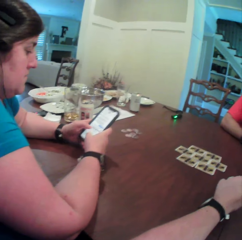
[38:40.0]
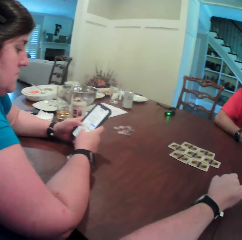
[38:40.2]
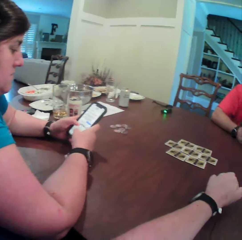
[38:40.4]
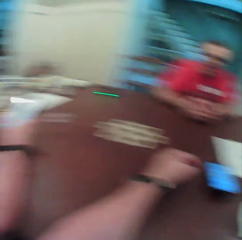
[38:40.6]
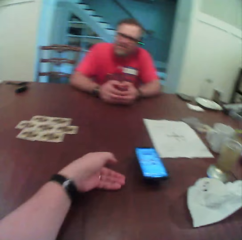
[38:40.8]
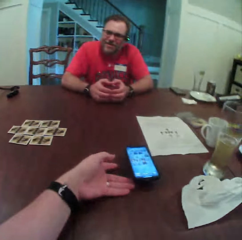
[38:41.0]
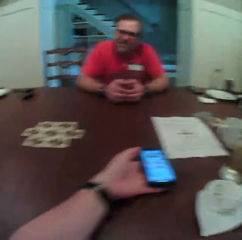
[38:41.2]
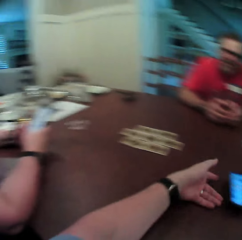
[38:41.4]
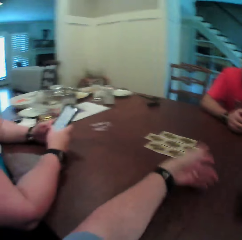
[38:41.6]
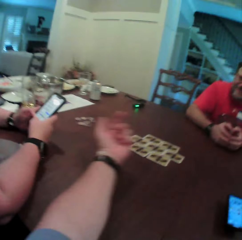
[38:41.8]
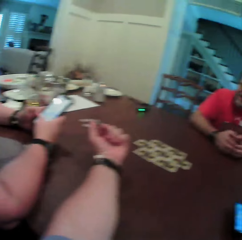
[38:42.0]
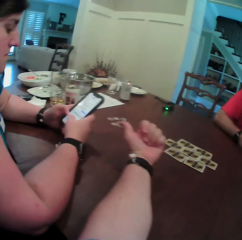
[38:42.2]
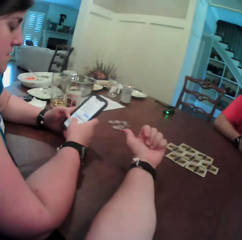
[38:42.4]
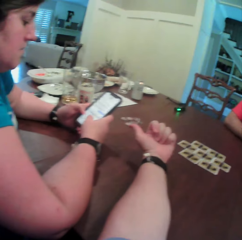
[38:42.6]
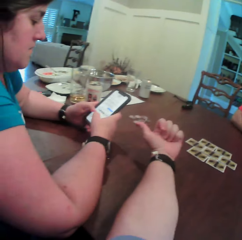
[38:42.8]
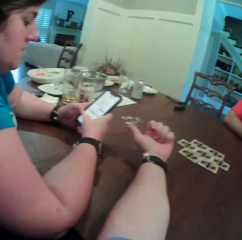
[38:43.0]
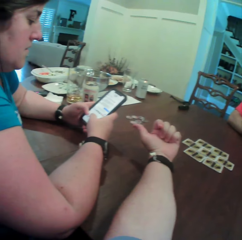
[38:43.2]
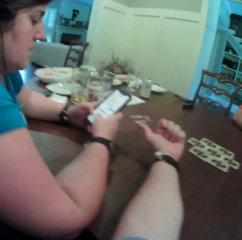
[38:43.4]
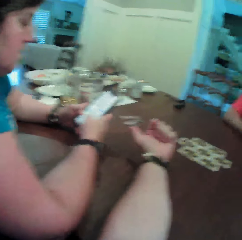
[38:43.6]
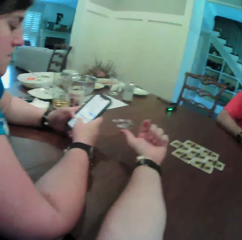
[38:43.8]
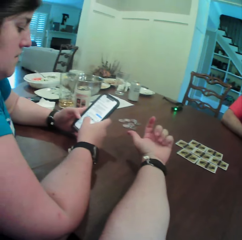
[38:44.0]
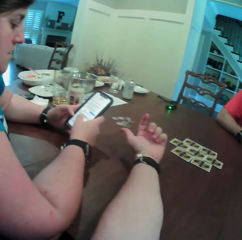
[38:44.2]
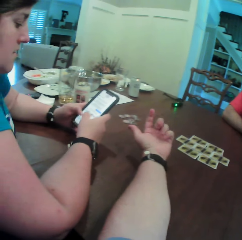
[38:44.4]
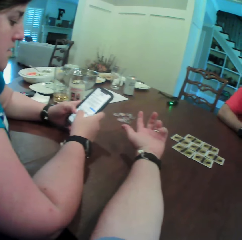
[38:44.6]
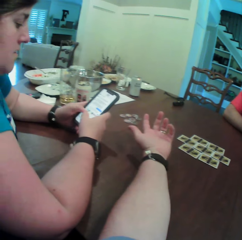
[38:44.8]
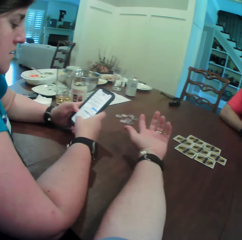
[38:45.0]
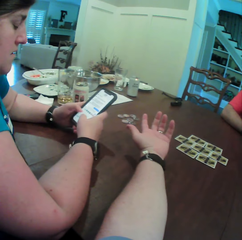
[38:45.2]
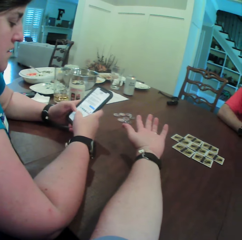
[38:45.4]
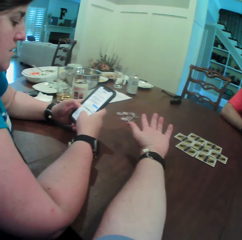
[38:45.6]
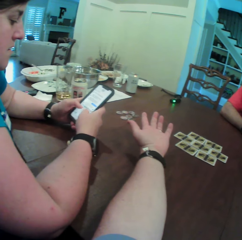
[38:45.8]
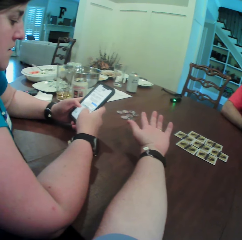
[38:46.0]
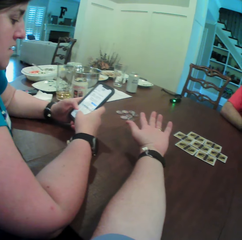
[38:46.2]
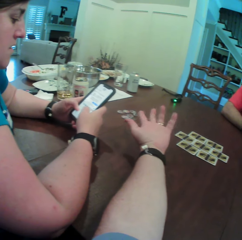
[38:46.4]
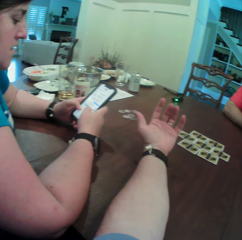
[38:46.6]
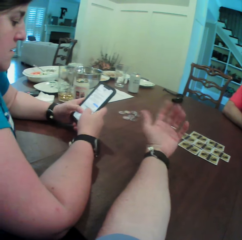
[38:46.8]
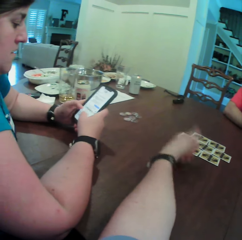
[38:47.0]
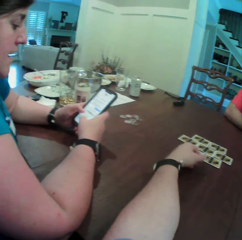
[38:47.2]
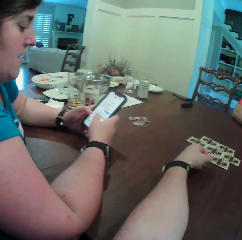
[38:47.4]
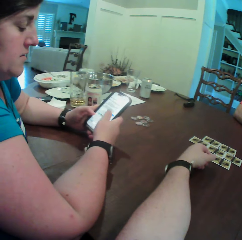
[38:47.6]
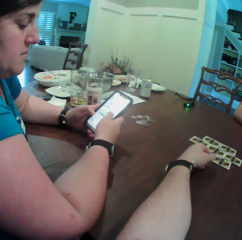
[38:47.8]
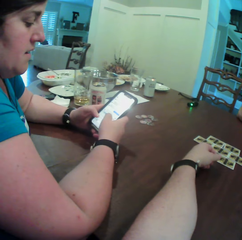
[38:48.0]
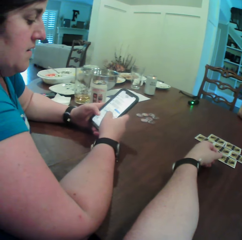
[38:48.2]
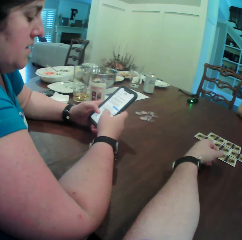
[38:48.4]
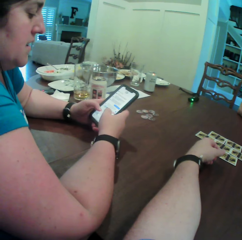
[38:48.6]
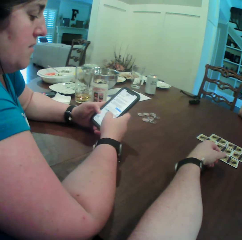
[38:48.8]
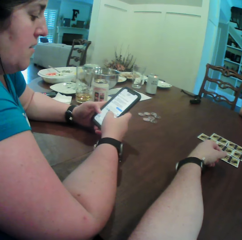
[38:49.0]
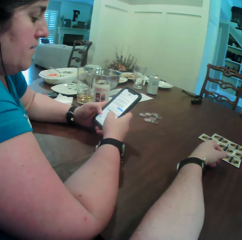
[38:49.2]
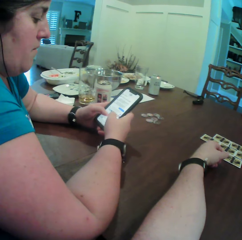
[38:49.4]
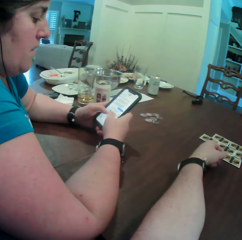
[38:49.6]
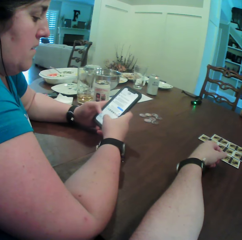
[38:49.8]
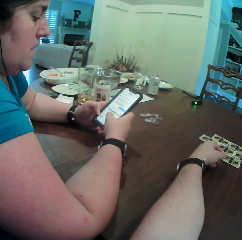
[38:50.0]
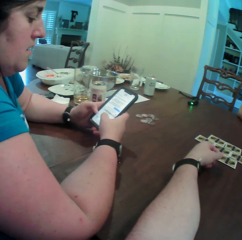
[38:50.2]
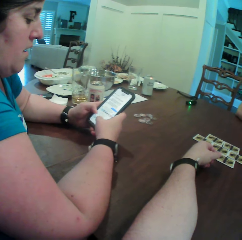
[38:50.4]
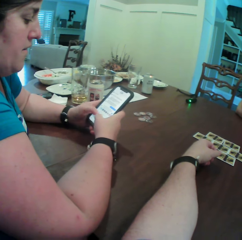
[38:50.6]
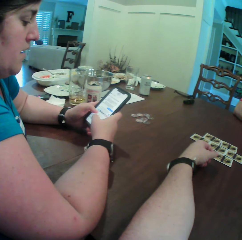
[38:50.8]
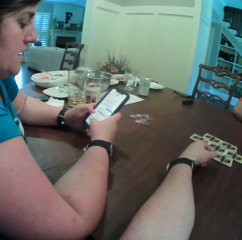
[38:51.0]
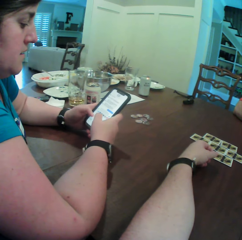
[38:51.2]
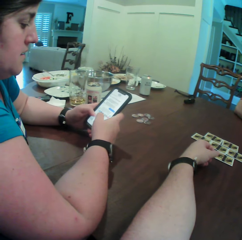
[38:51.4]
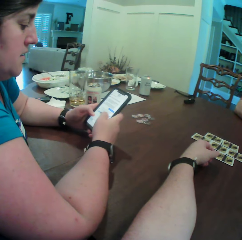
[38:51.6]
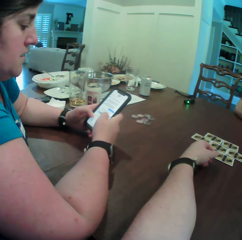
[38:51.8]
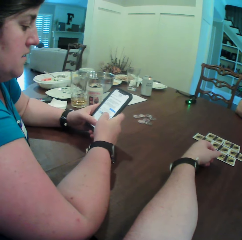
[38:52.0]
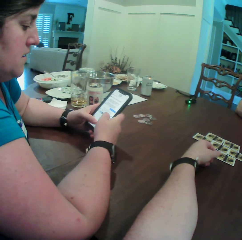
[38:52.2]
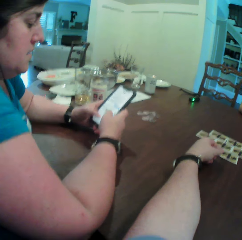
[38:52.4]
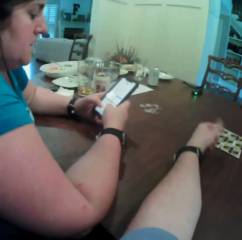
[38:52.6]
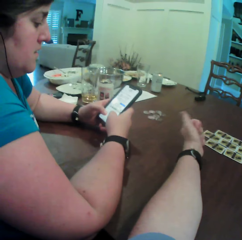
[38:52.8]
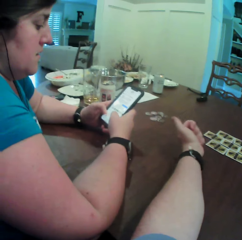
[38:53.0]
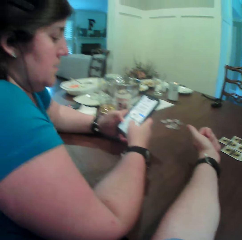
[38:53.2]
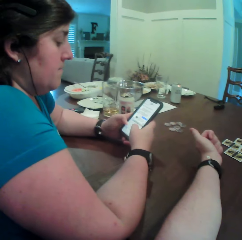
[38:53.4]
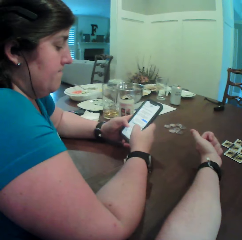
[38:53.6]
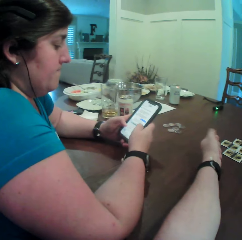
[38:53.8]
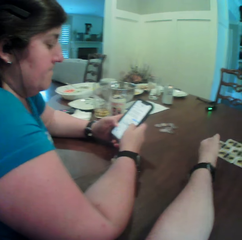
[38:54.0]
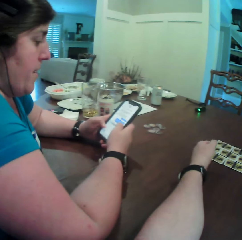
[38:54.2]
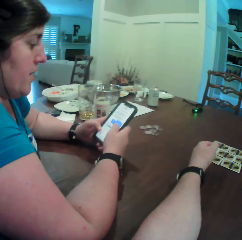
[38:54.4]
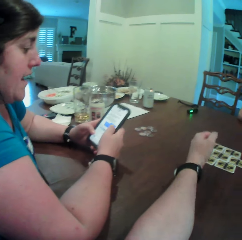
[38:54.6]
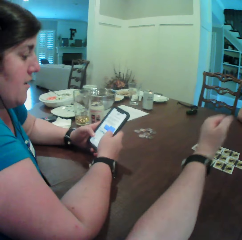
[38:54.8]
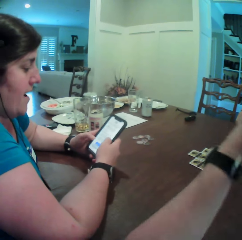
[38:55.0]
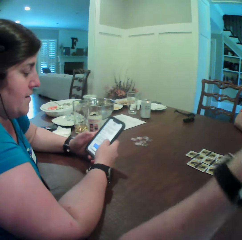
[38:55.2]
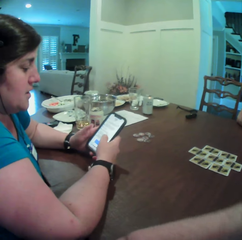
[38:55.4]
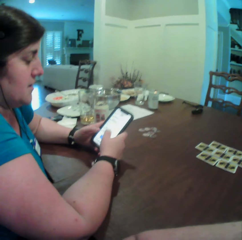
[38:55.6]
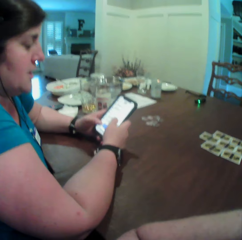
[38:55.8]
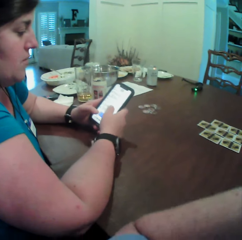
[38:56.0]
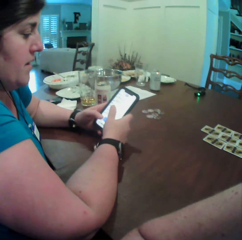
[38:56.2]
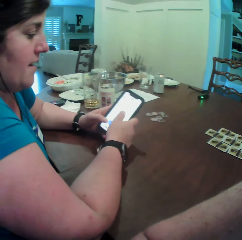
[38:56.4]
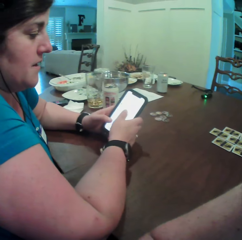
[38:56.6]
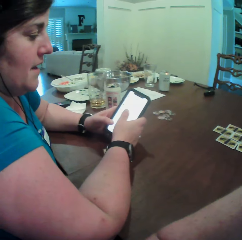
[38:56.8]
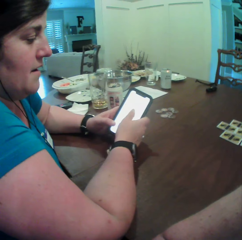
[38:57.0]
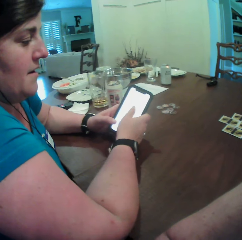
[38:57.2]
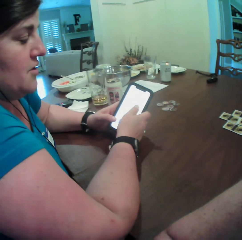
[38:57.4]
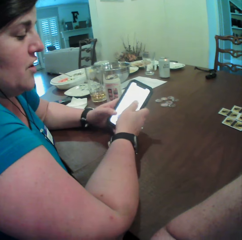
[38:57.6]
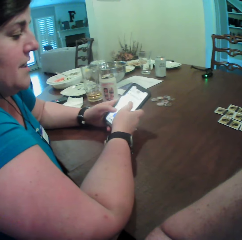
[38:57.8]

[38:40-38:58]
The camera wearer touches the phone with his left hand. He interacts with the woman. He speaks to the woman. The woman speaks to the camera wearer. The woman operates the phone in her hands. The camera wearer speaks to the woman. The woman speaks to the camera wearer.

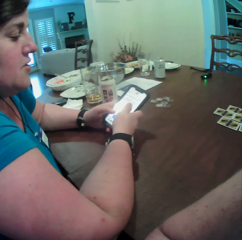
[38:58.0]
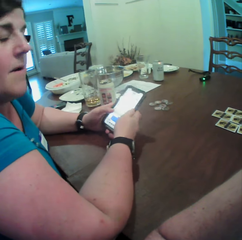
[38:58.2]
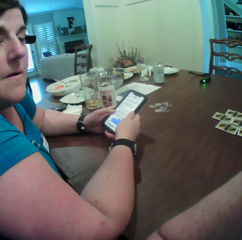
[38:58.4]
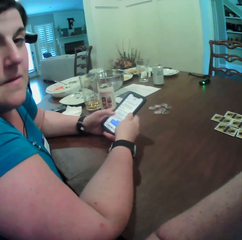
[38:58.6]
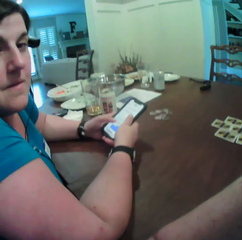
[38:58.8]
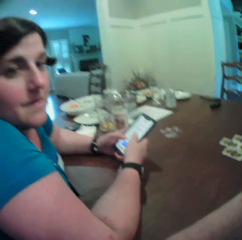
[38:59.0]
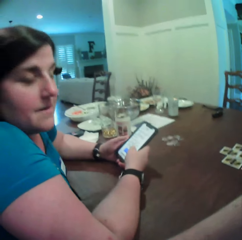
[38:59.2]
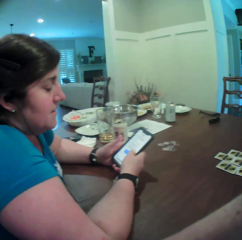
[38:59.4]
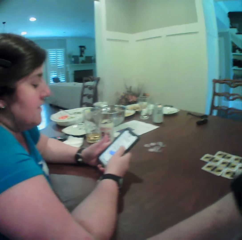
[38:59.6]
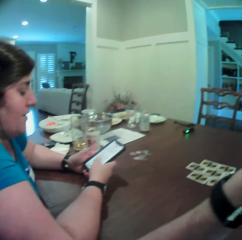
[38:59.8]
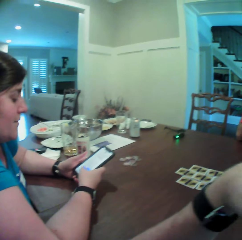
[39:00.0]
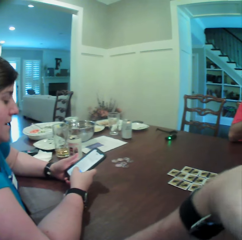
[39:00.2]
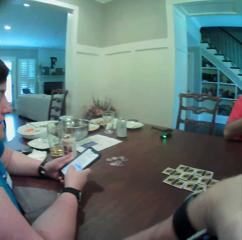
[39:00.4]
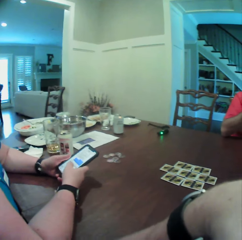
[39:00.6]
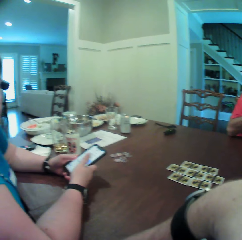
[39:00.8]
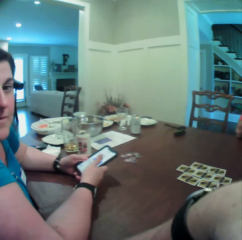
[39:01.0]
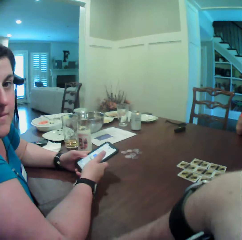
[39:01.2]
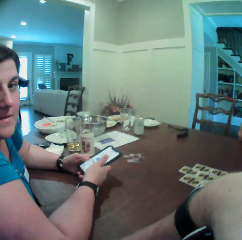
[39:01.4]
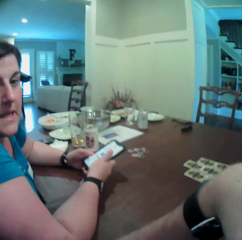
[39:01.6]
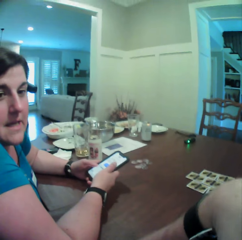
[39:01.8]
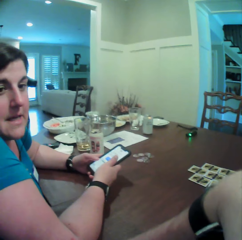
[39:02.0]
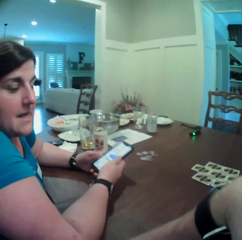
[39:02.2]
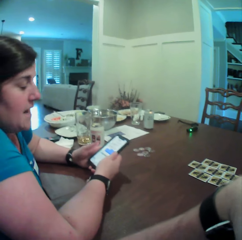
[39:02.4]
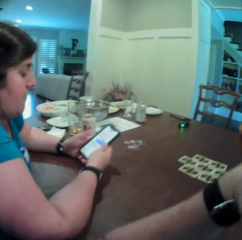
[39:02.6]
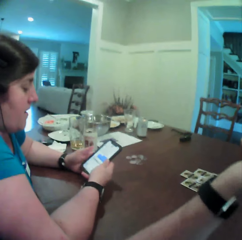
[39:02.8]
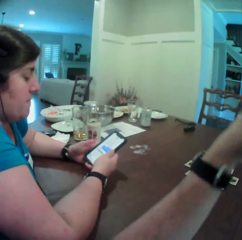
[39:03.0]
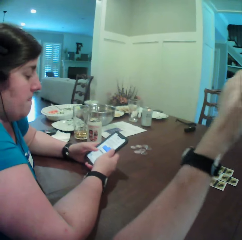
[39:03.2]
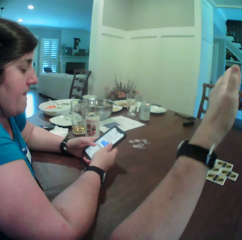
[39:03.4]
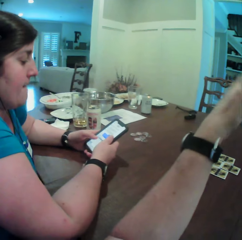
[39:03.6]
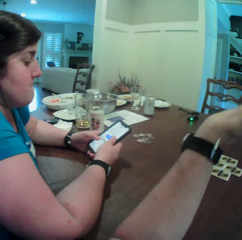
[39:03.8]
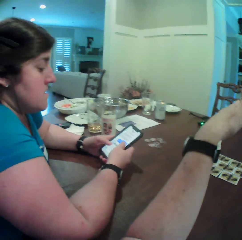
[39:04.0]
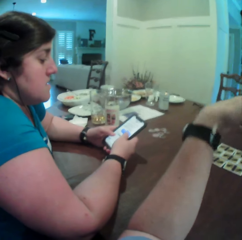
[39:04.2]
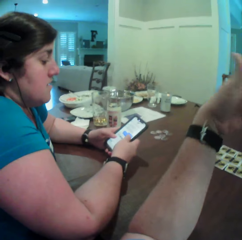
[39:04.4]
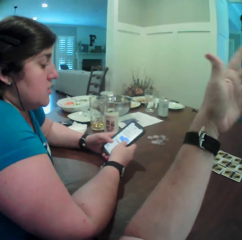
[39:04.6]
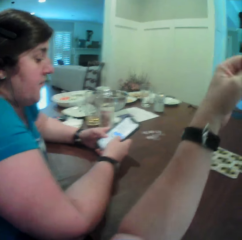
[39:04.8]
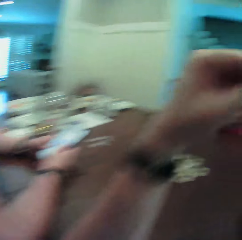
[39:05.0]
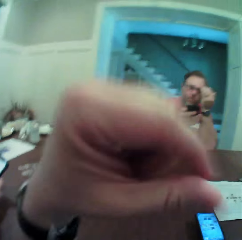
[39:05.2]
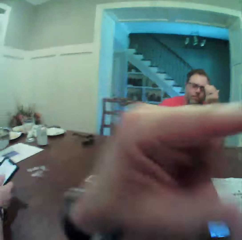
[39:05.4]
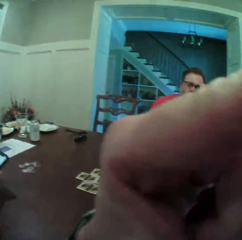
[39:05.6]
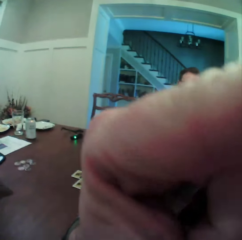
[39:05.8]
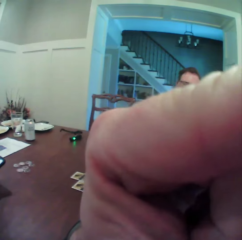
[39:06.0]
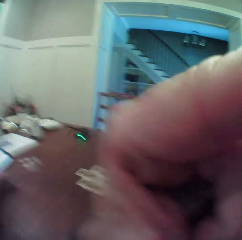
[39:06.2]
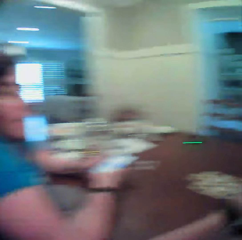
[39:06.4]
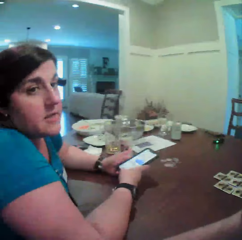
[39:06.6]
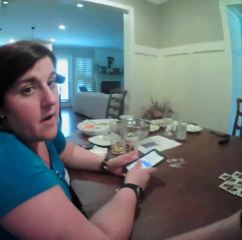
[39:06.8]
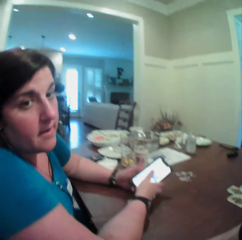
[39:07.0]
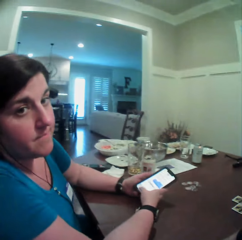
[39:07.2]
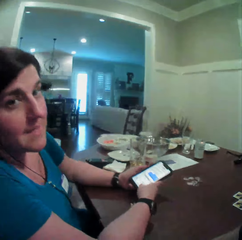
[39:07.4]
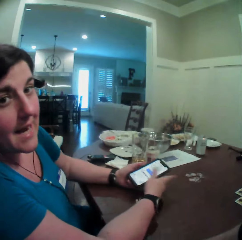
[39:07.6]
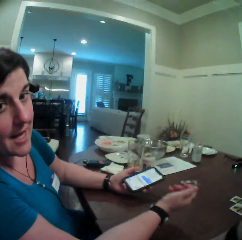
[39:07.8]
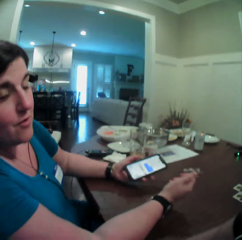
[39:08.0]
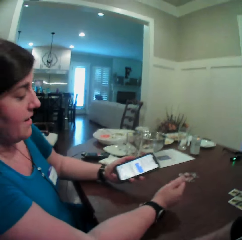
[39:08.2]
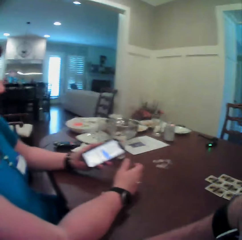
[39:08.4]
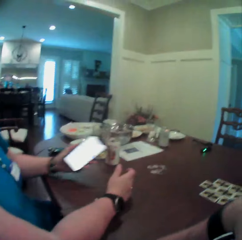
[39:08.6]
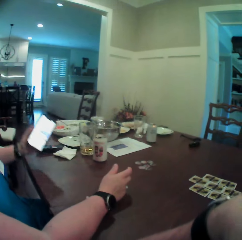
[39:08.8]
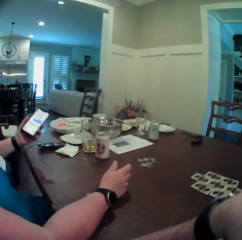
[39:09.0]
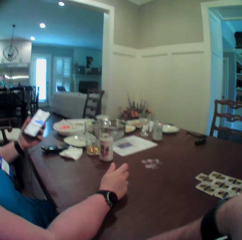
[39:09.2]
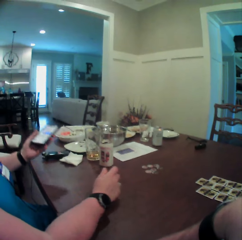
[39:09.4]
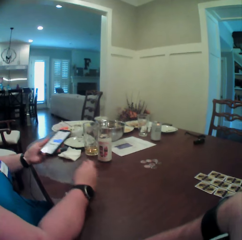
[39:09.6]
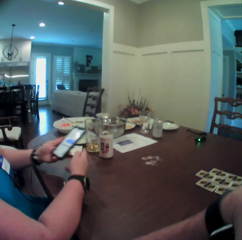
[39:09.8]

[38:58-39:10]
The woman looks at the camera wearer and operates a phone. The woman speaks to the camera wearer. The camera wearer speaks to the woman. They interact with the woman. The woman speaks to the camera wearer. The woman looks at the camera wearer.
